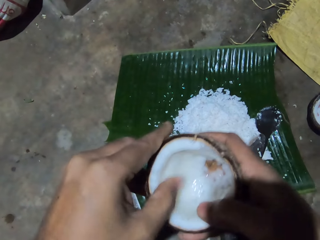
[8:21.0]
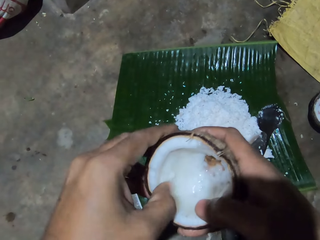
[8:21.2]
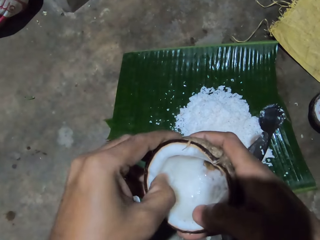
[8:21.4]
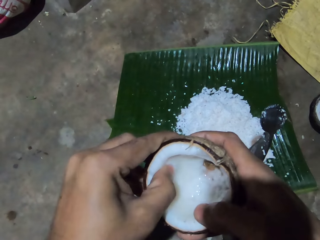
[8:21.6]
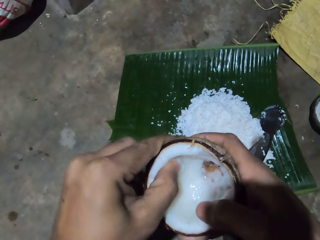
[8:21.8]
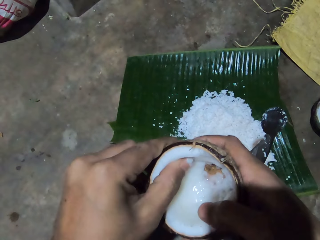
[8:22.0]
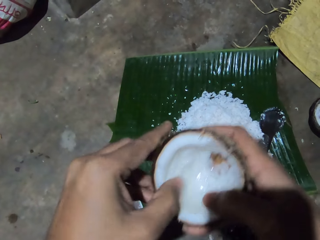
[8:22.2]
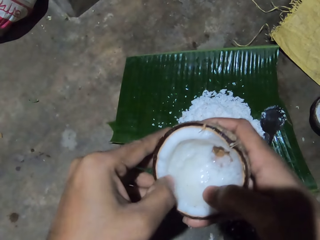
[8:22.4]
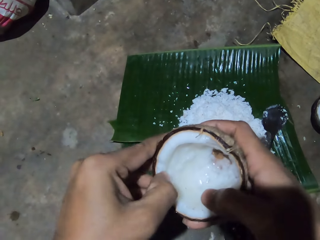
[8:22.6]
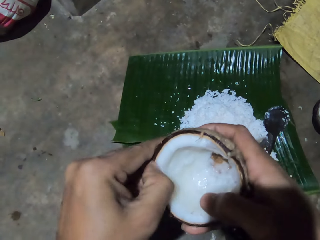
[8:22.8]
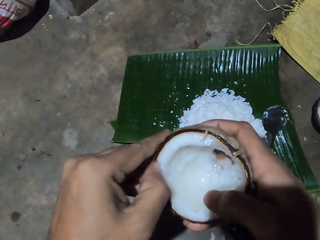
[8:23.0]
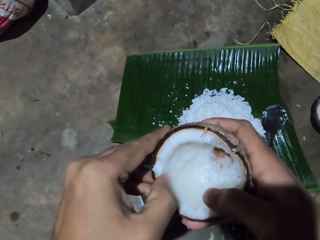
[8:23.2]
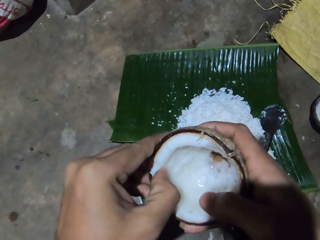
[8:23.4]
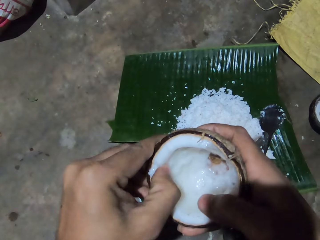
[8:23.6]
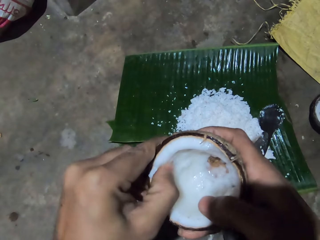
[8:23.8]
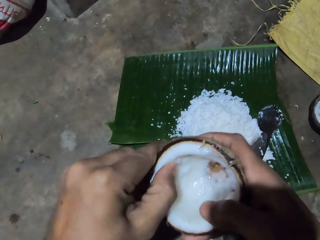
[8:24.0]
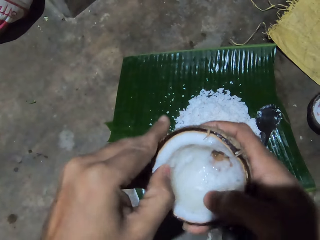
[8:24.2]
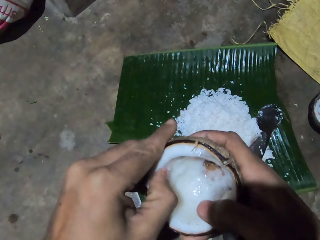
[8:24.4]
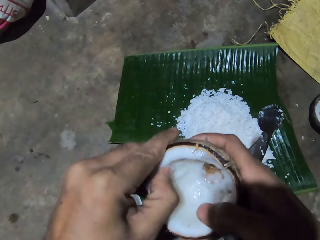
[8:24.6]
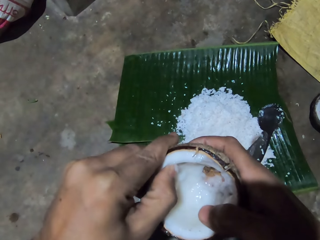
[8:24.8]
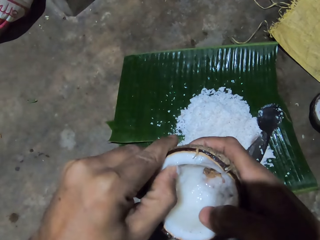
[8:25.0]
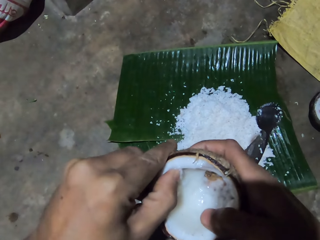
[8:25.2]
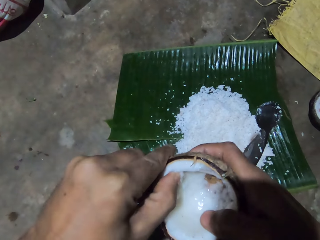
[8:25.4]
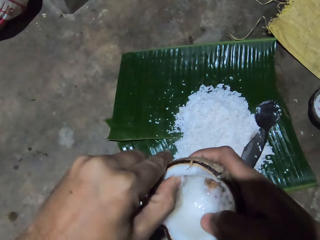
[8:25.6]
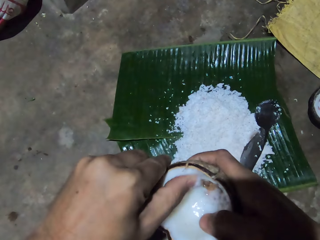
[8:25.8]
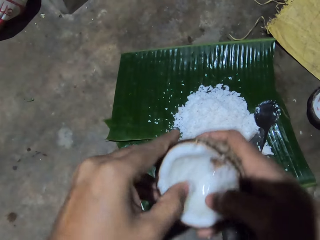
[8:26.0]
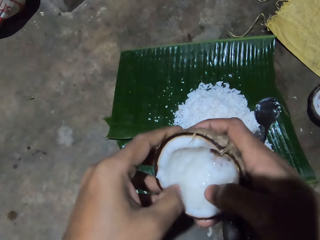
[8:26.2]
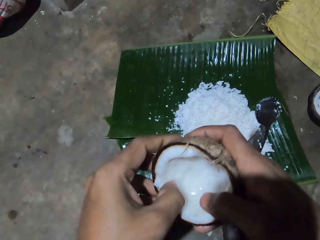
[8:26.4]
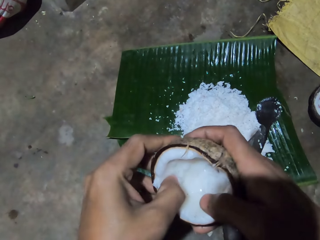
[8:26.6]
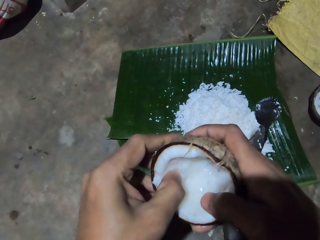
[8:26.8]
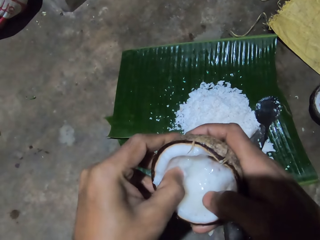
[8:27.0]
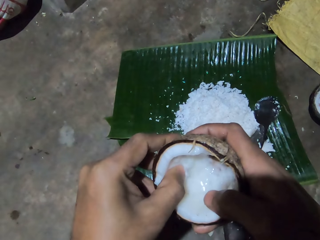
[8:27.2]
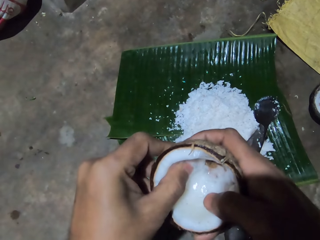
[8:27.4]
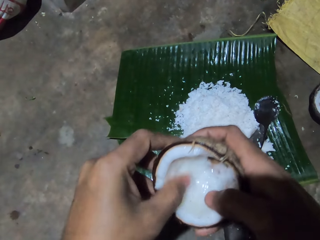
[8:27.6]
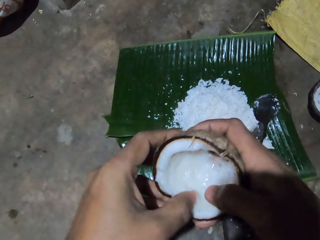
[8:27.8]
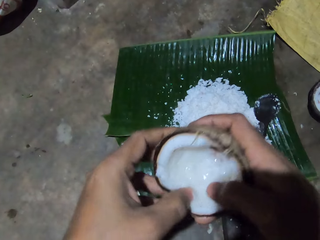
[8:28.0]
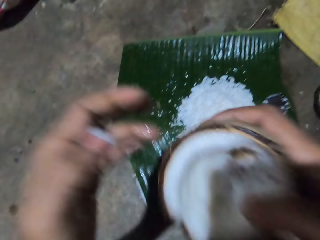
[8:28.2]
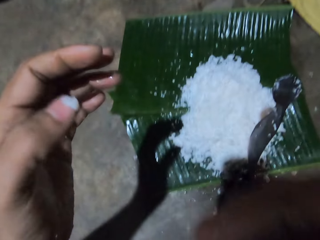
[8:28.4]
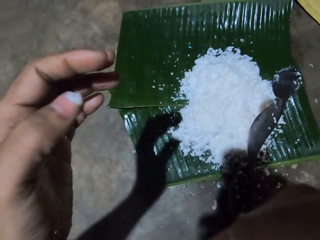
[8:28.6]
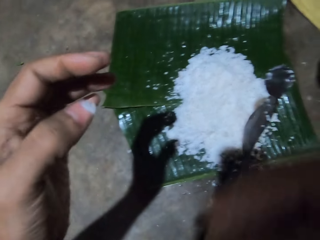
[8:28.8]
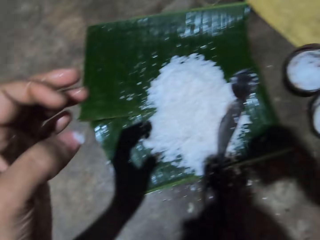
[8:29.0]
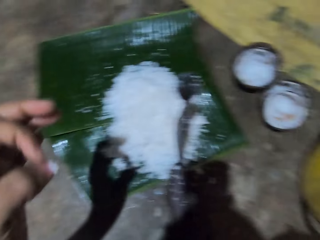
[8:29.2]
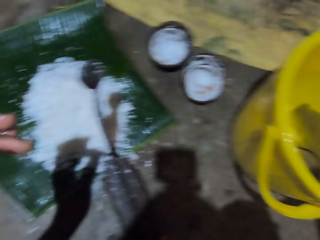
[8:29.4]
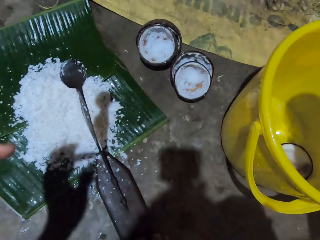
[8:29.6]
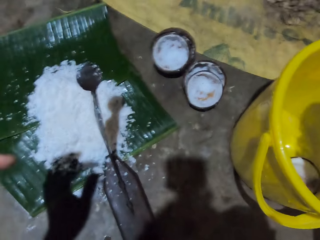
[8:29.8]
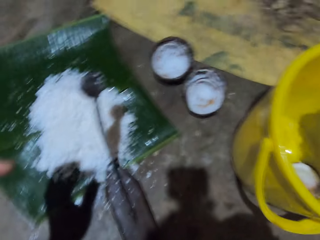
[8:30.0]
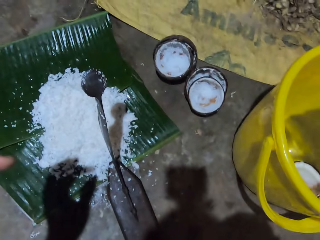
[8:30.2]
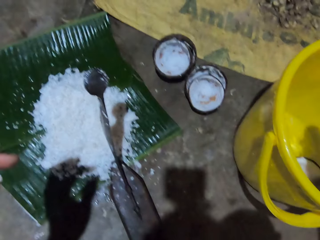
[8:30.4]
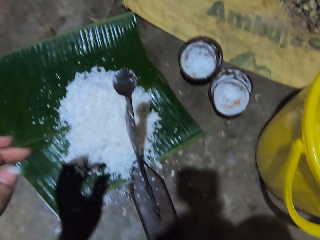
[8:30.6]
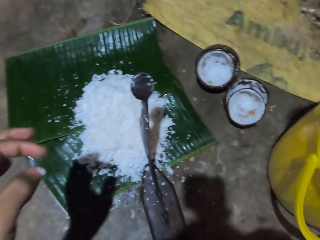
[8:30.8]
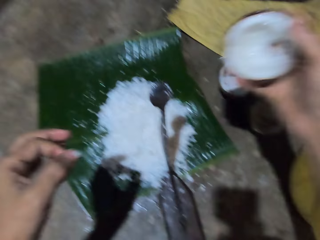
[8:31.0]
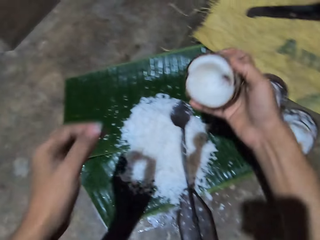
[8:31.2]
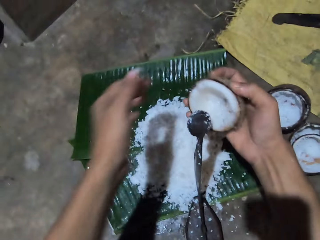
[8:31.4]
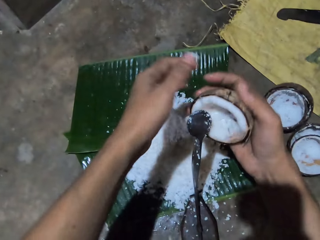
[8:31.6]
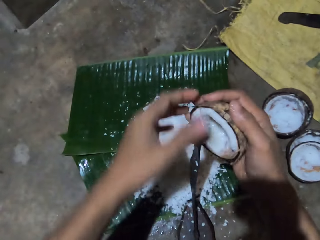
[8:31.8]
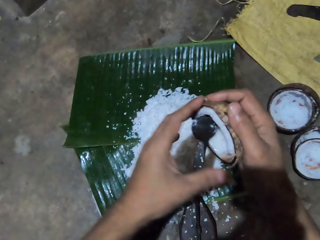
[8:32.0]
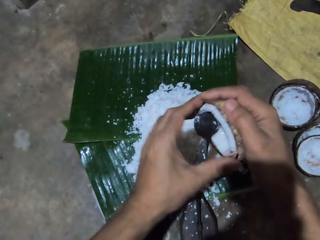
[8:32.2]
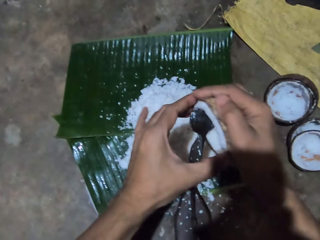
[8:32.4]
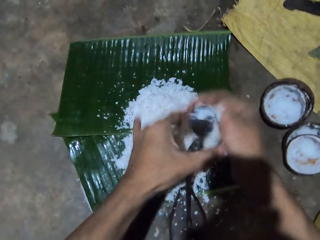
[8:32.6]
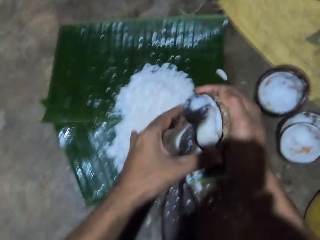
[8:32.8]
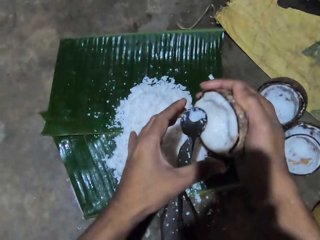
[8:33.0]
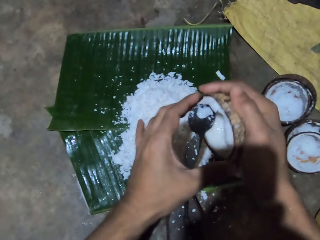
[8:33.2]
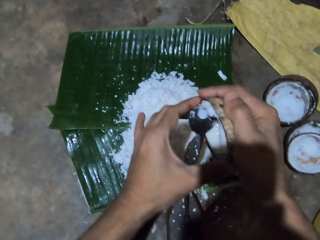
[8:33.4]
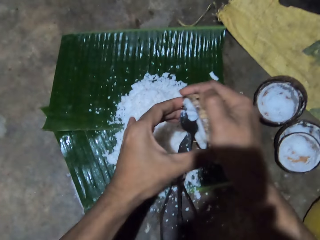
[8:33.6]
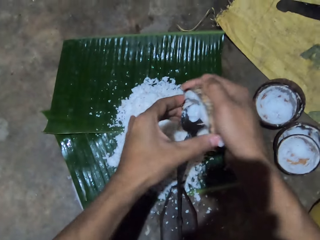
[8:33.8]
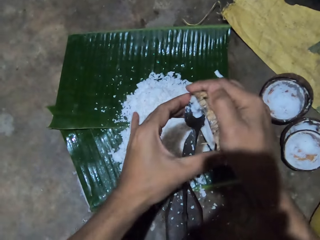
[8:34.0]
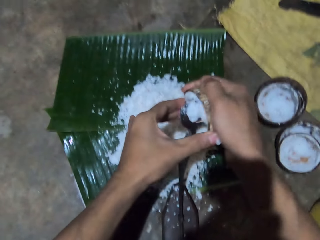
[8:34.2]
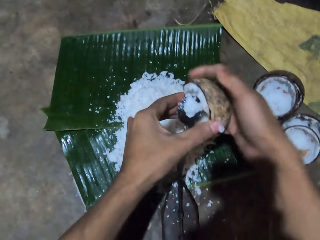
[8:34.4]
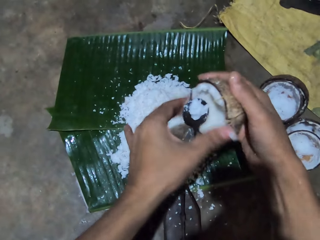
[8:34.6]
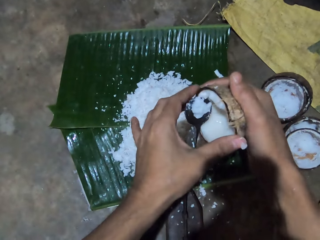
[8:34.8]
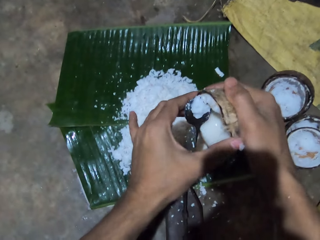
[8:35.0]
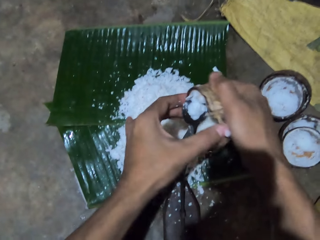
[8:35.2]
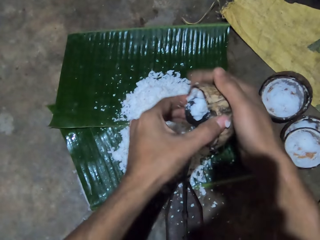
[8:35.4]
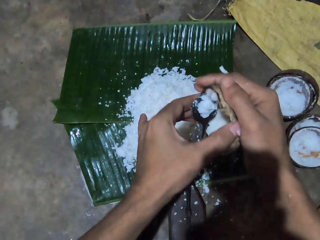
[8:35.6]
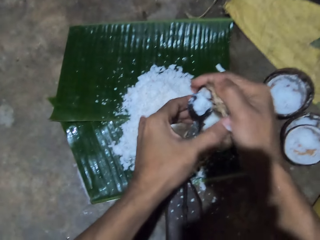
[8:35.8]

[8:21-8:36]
The camera wearer smells the coconut. They drop the coconut in the basin. They pick up the coconut. They grind the coconut. They peel the coconut with a coconut peeler.

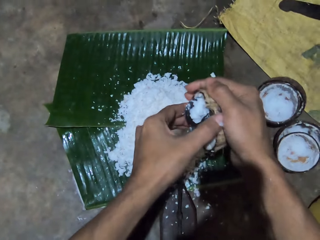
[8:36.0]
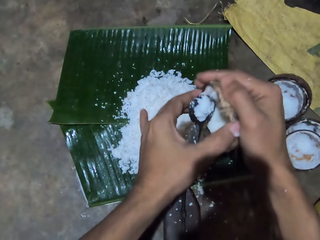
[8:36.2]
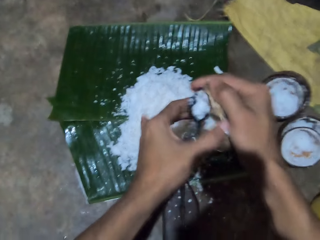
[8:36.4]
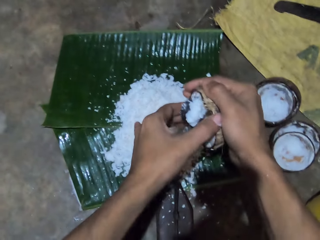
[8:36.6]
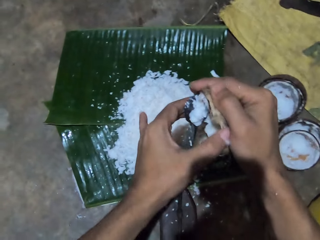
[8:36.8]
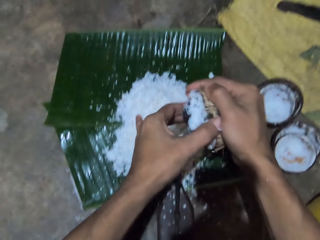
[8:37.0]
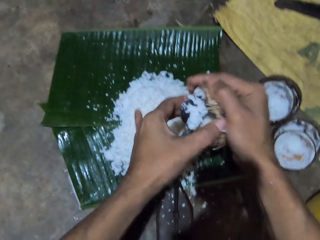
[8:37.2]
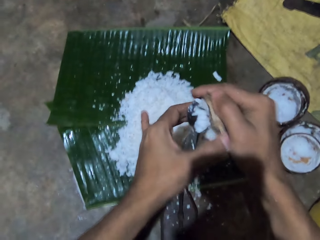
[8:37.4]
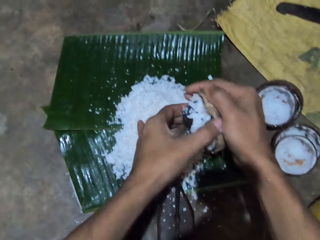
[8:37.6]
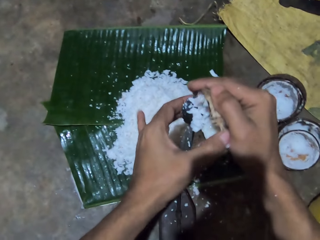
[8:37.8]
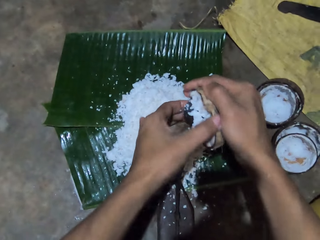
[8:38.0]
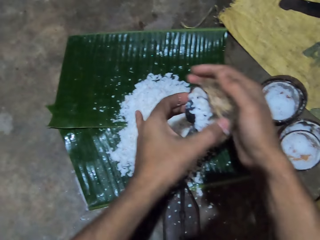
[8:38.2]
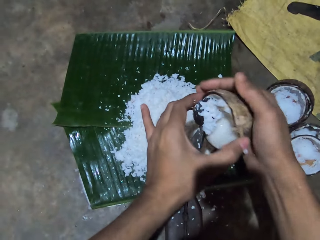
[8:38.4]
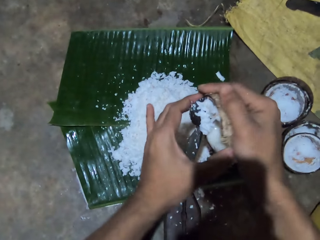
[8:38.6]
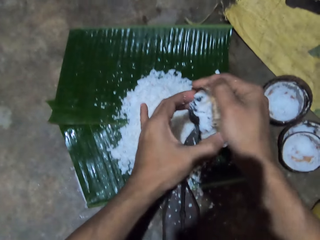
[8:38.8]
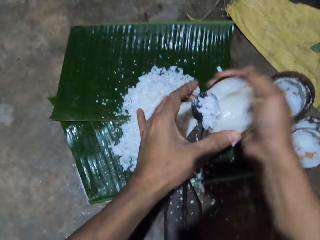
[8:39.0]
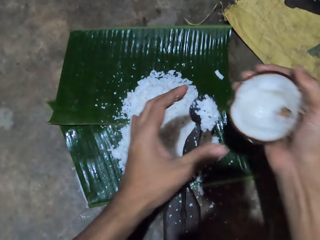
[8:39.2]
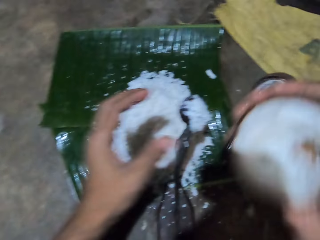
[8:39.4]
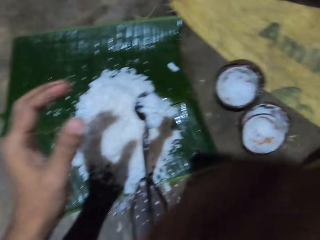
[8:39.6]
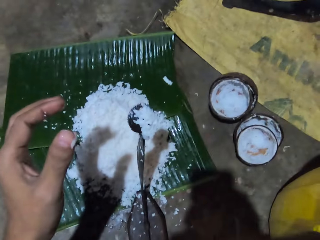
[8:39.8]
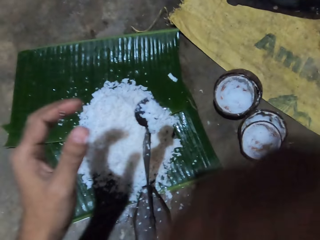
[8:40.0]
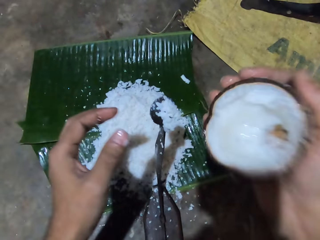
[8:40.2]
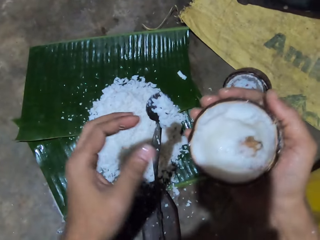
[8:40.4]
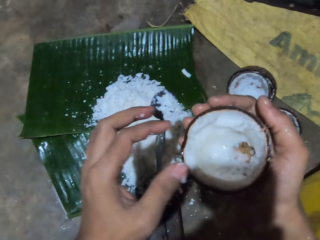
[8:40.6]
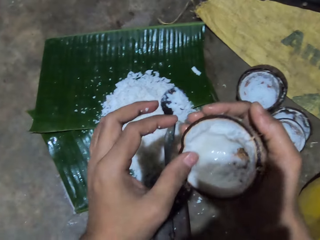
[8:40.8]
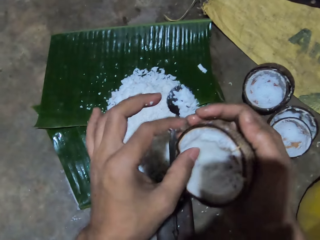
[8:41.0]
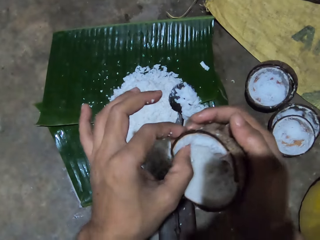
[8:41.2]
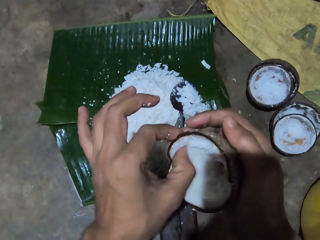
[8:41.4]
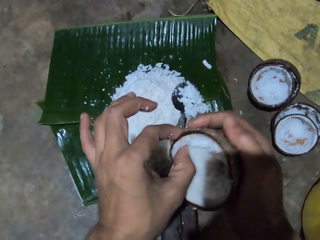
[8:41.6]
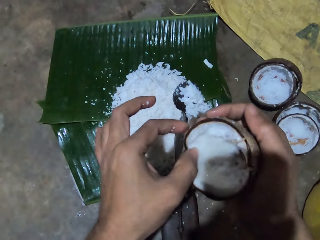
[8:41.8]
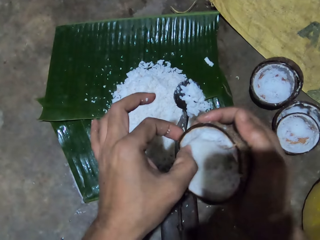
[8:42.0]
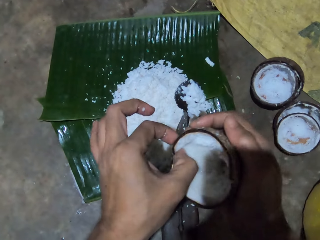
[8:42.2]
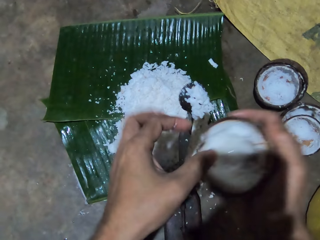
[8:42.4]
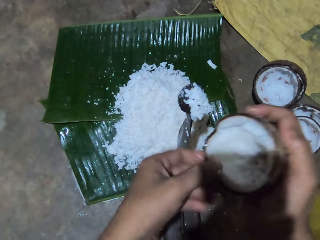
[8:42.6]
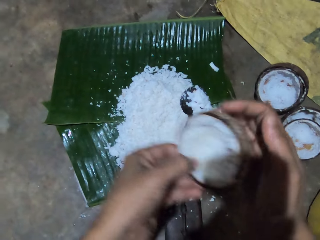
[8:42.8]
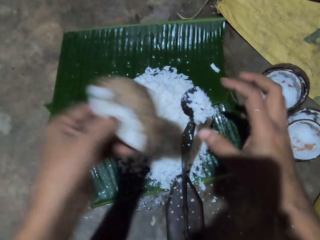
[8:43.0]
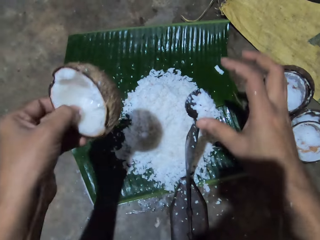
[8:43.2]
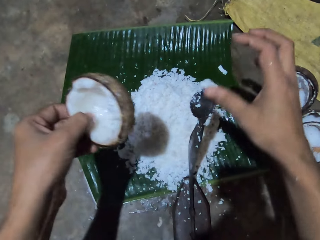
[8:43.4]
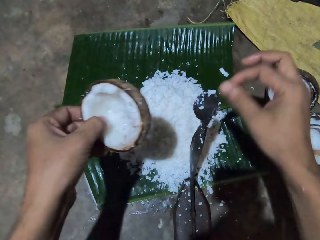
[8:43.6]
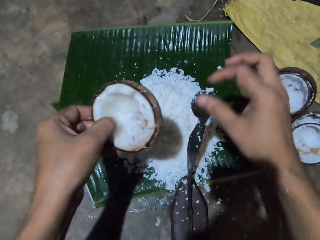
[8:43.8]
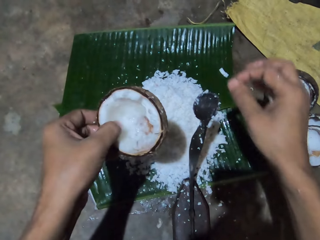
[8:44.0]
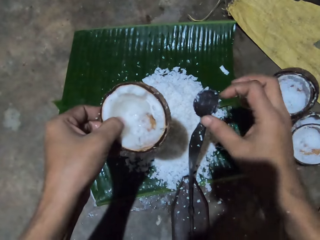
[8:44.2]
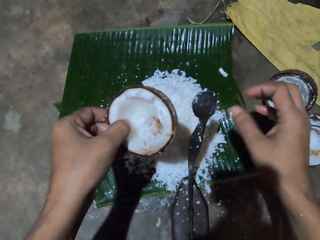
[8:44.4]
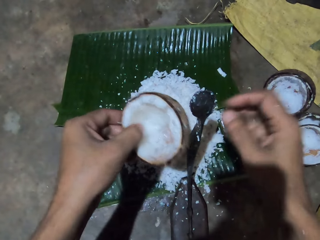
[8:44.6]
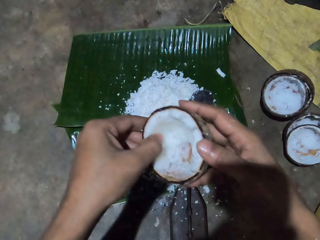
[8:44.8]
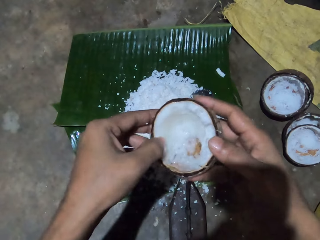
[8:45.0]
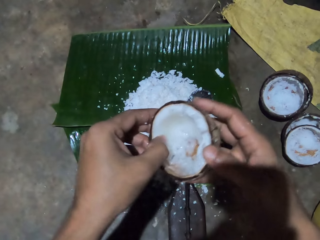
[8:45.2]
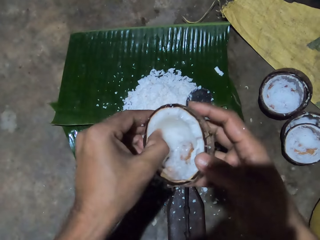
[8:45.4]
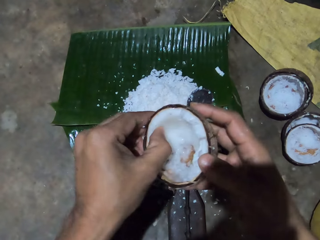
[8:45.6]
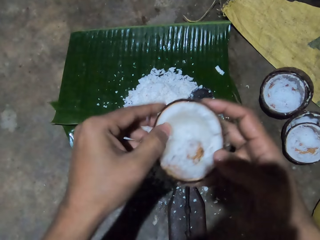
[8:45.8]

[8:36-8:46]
The camera wearer smells the coconut. They remove coconut from the shell with the finger. They put the grinded coconut aside. They wipe coconut from the coconut peeler with the finger.
